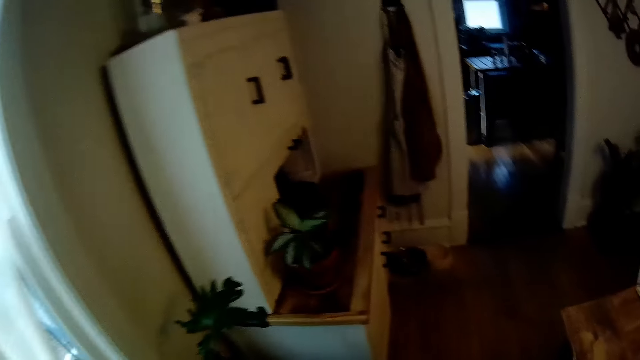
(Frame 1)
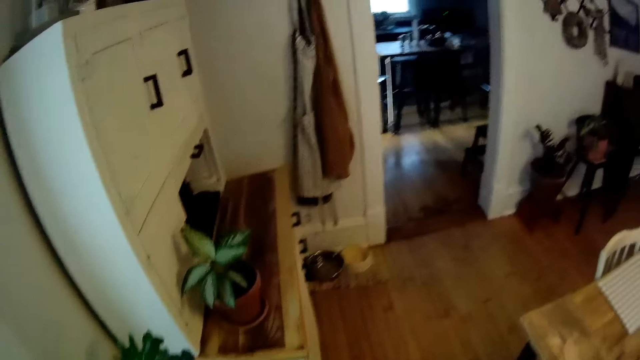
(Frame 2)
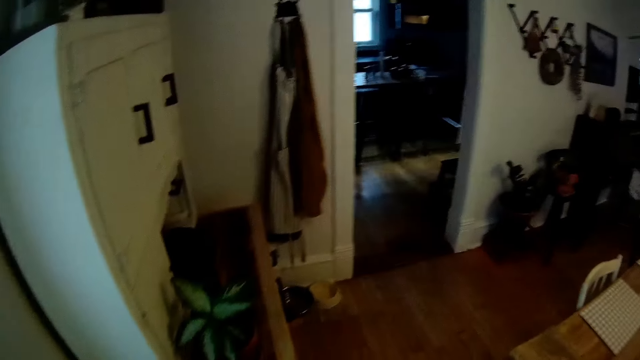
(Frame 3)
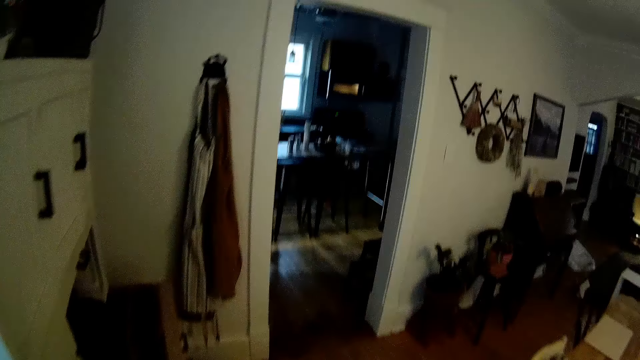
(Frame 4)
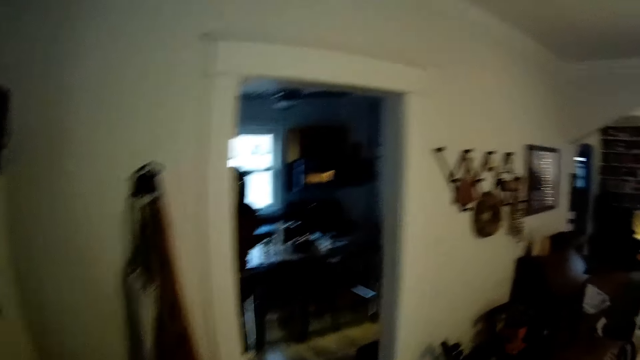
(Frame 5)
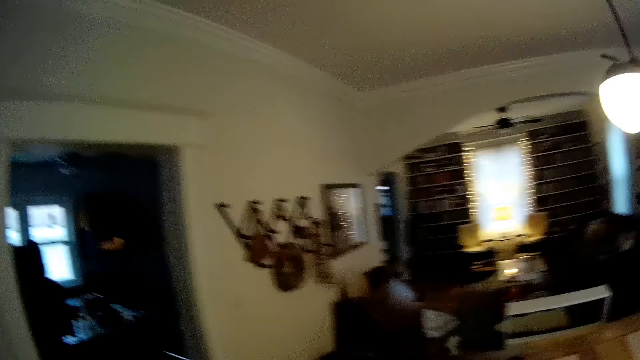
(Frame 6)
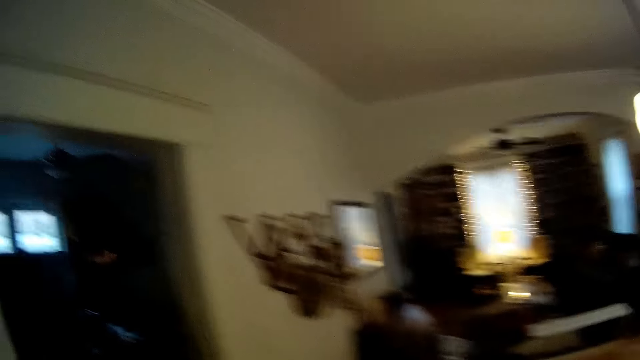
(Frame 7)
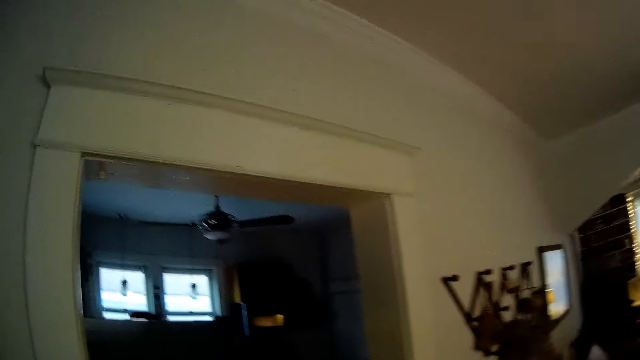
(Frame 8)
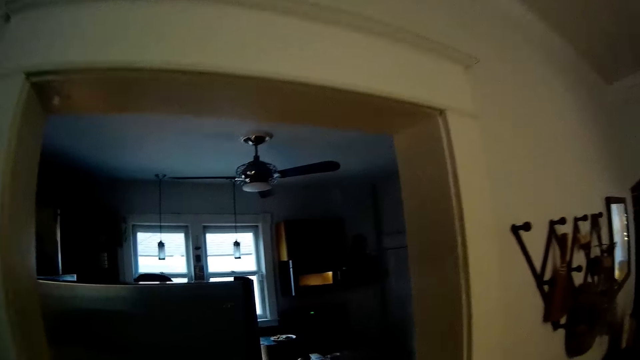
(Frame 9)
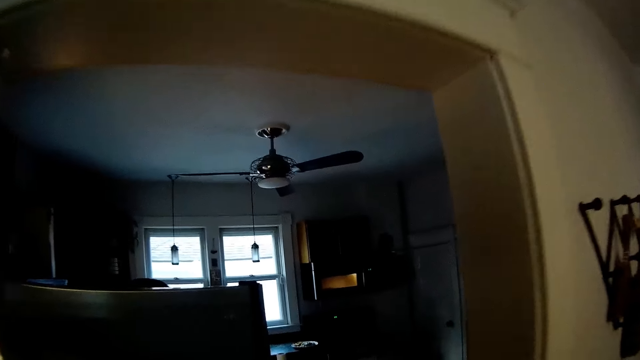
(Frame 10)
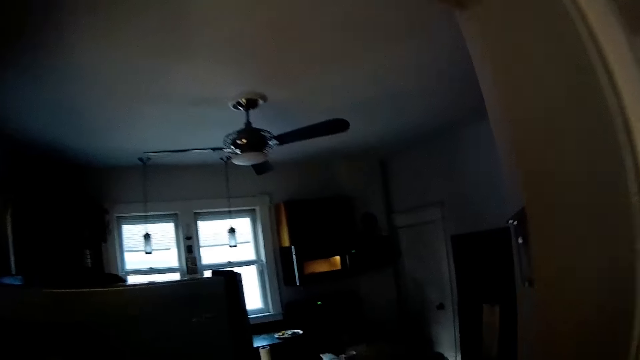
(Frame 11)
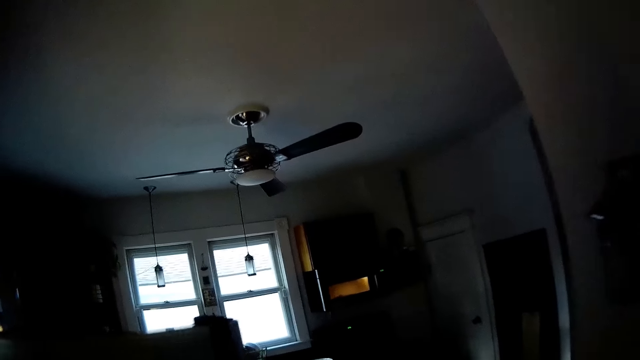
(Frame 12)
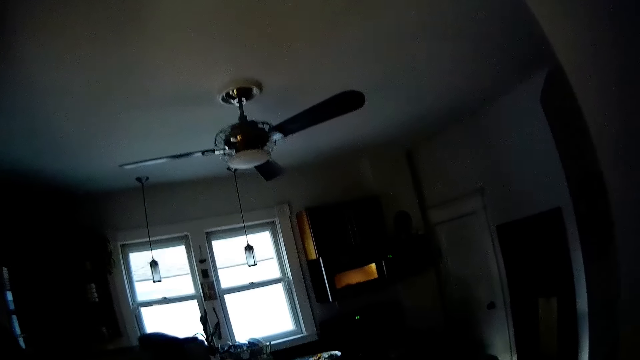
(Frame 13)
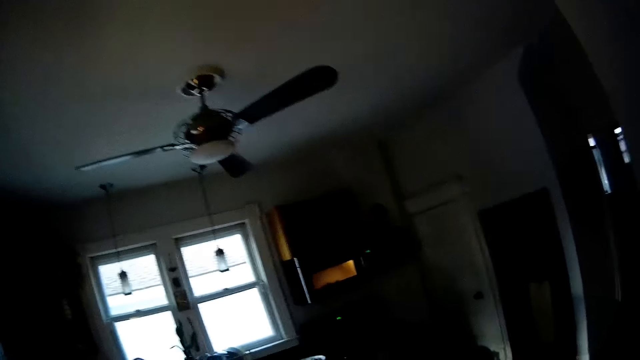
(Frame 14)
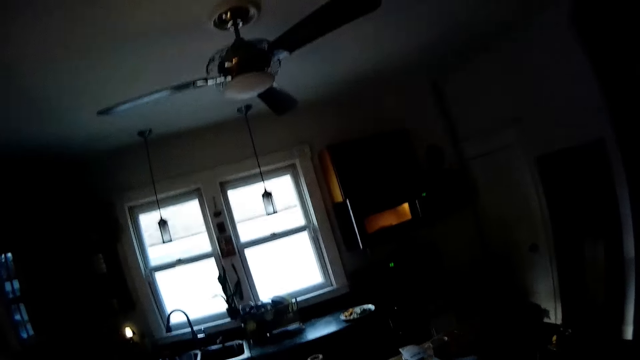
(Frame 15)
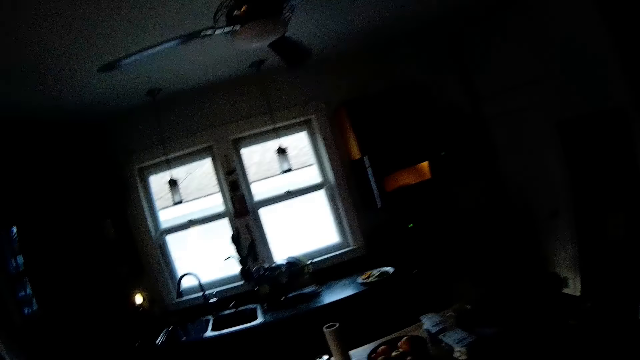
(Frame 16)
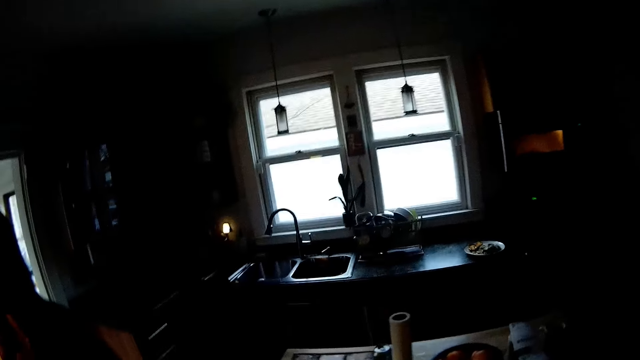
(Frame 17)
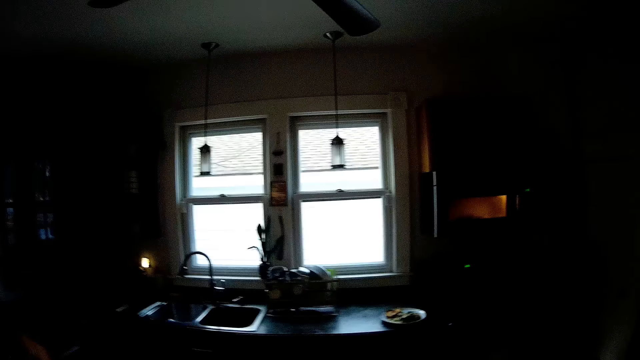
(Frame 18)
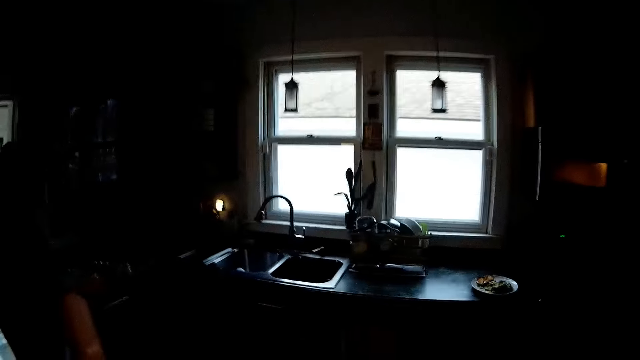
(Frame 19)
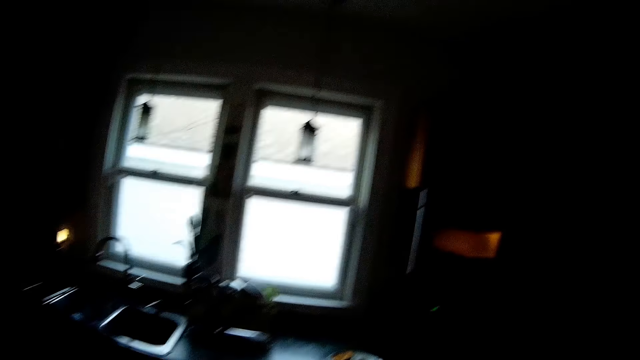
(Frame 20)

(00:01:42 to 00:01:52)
A woman opens a fridge. The camera wearer talks to the woman.

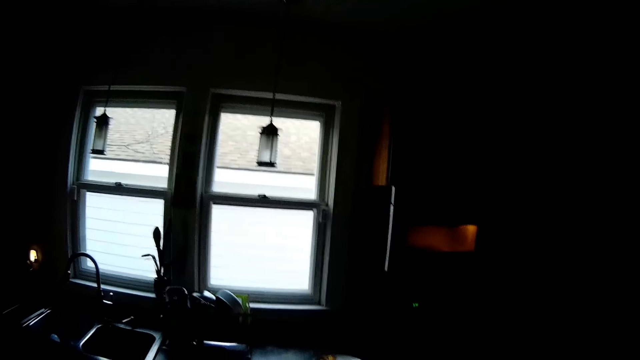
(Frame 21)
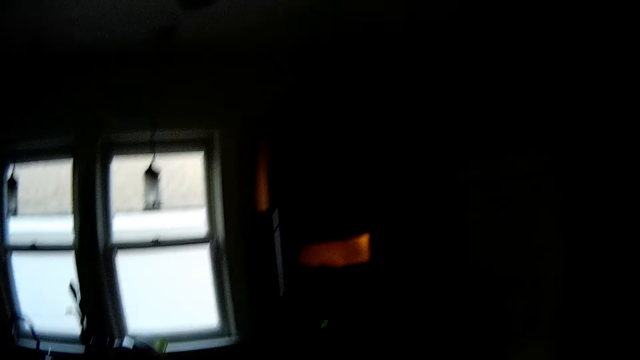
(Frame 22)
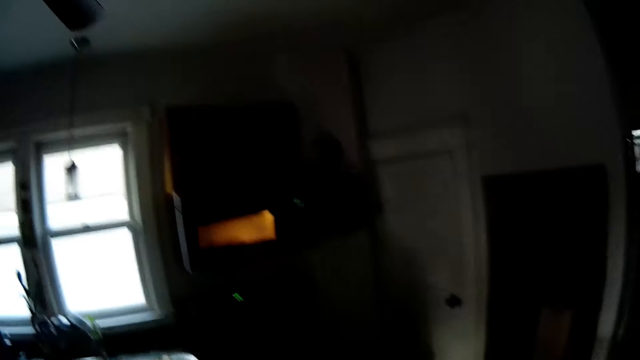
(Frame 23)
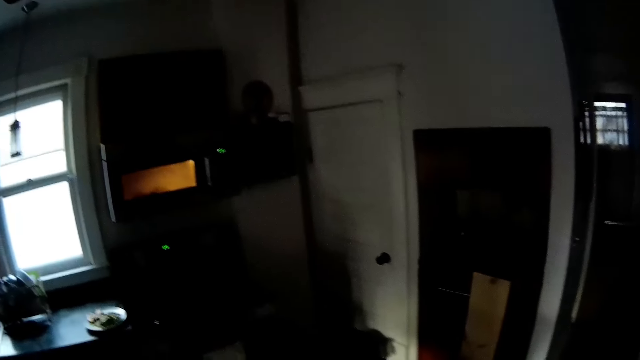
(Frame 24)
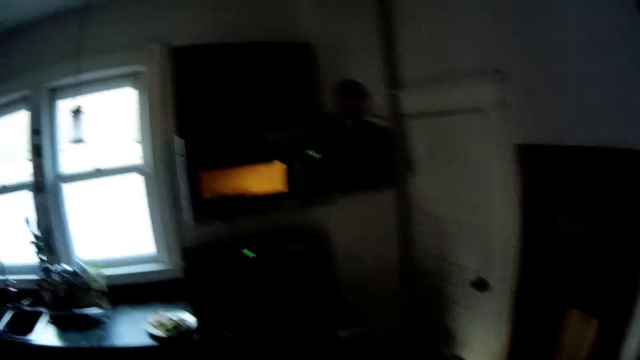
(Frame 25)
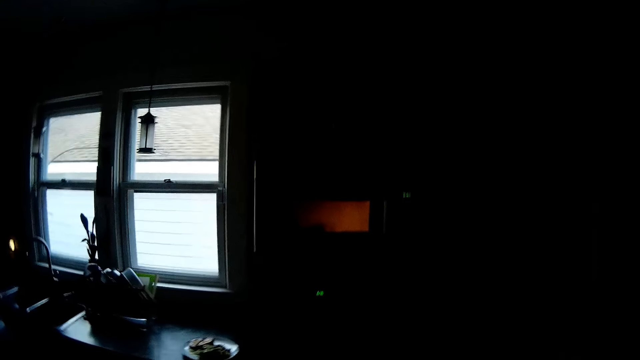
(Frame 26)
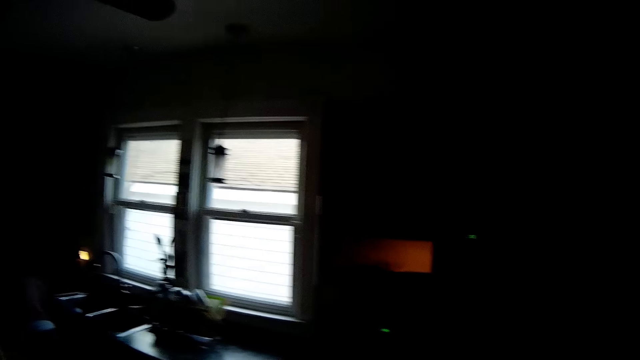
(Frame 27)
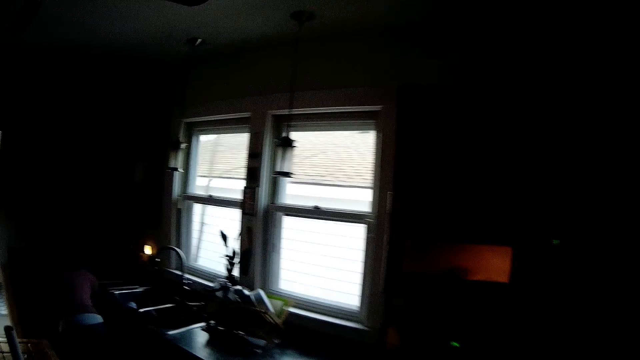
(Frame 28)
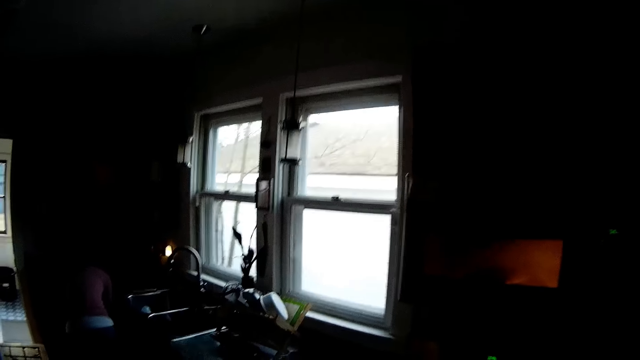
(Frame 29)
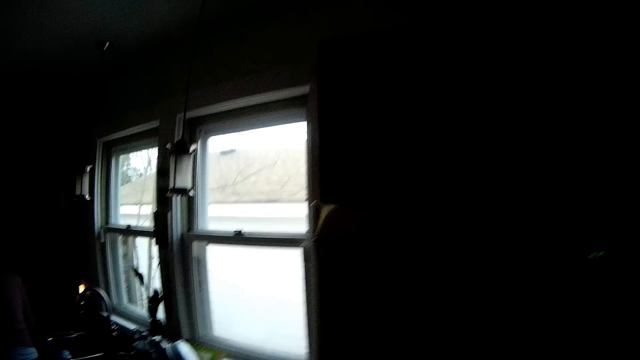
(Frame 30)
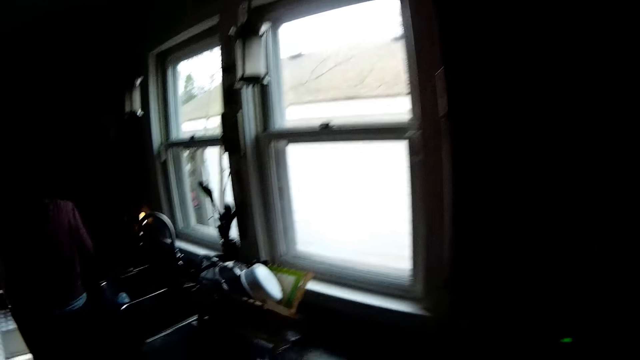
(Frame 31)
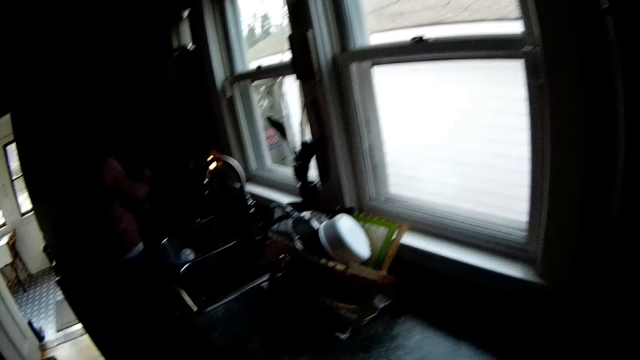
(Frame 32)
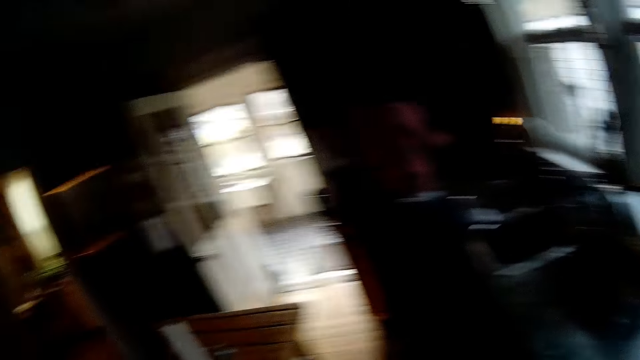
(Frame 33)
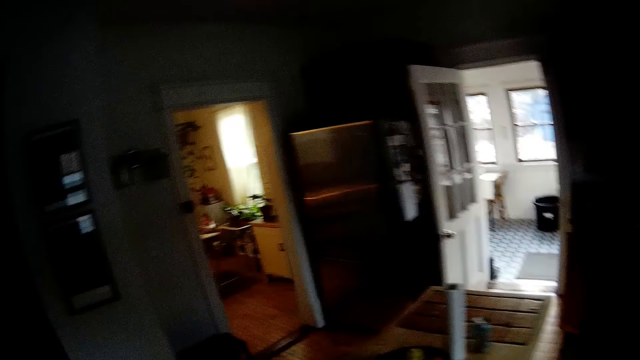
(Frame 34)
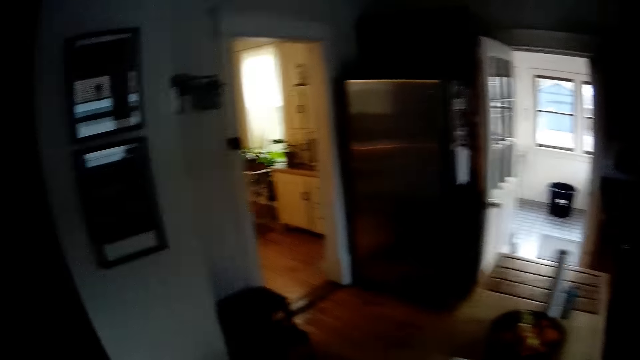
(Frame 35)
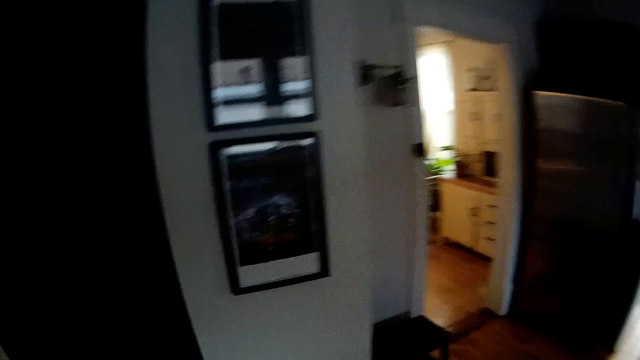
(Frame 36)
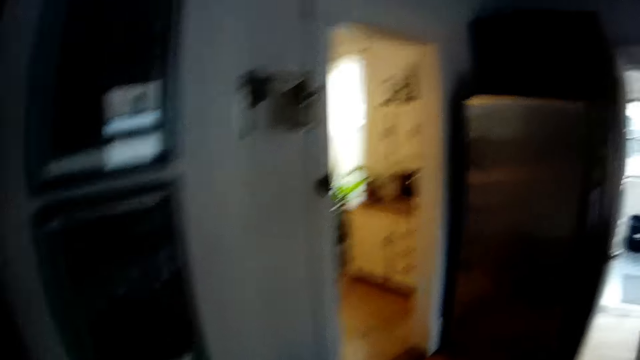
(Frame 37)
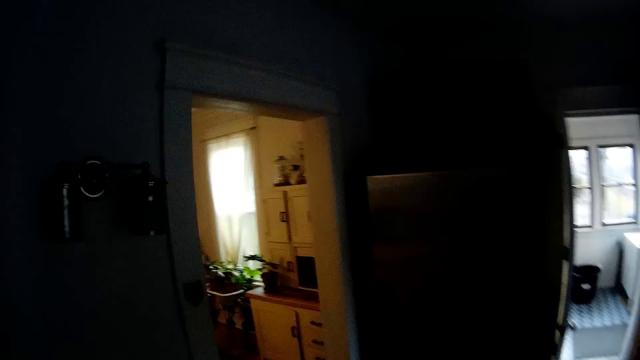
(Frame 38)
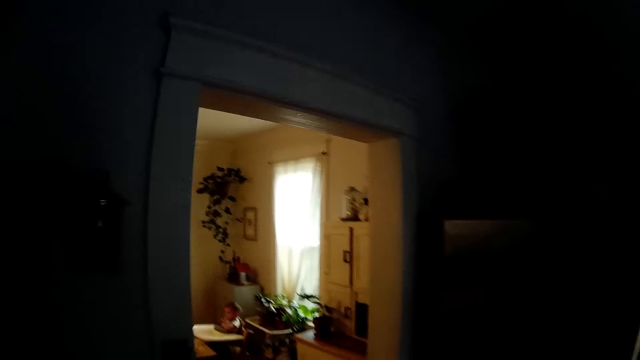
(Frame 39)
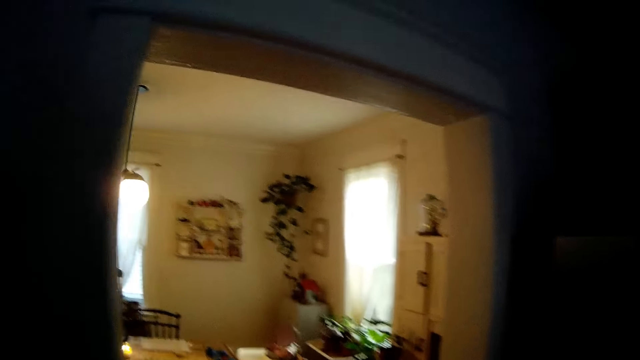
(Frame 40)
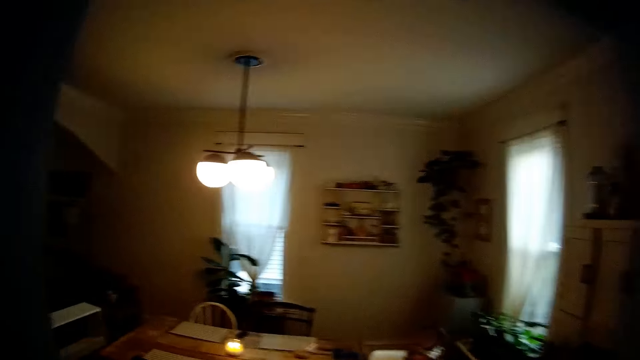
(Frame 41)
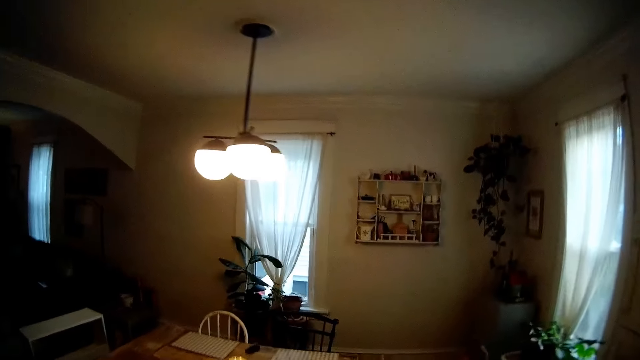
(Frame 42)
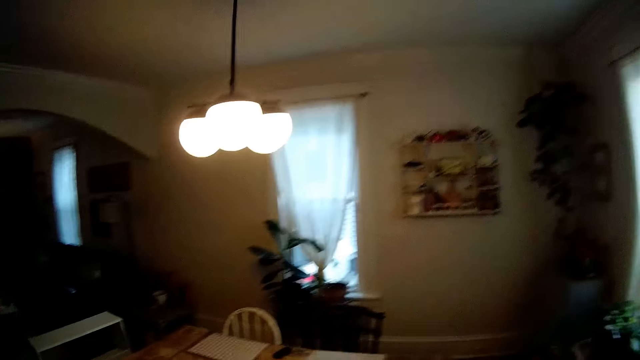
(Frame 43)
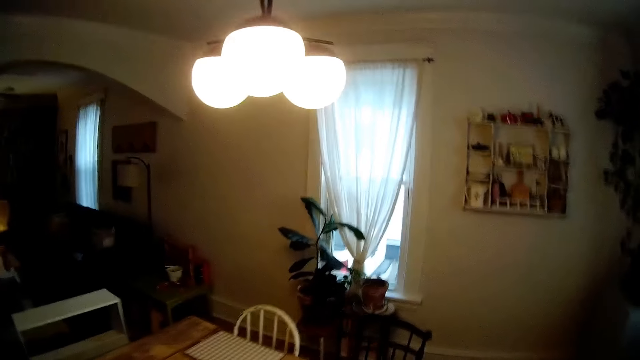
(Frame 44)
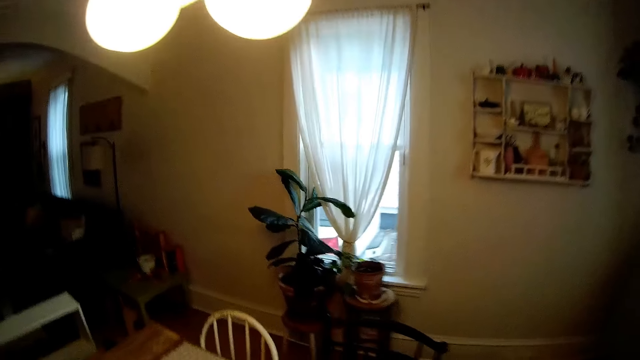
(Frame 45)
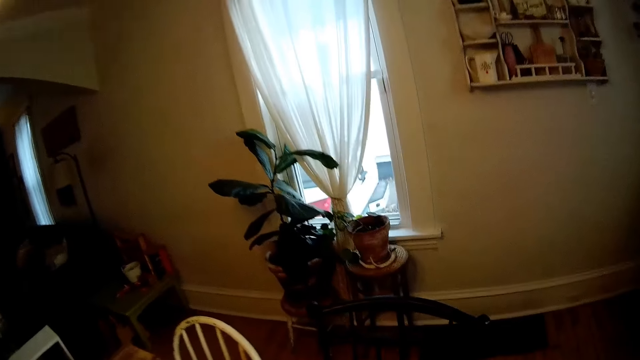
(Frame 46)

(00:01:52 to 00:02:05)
The camera wearer looks around. They walk to the dining room.
